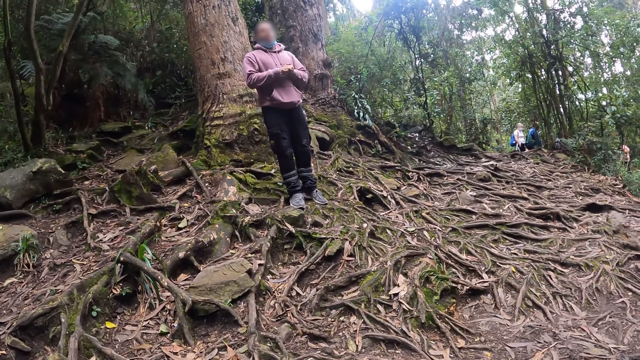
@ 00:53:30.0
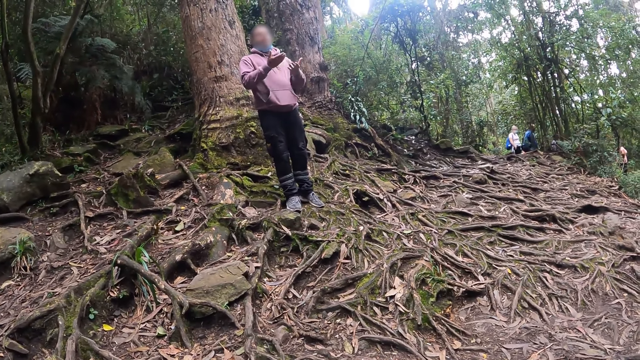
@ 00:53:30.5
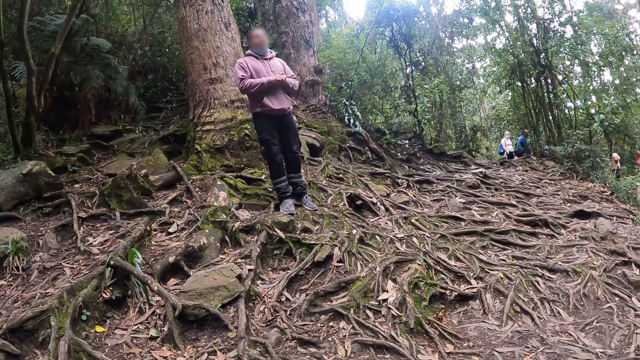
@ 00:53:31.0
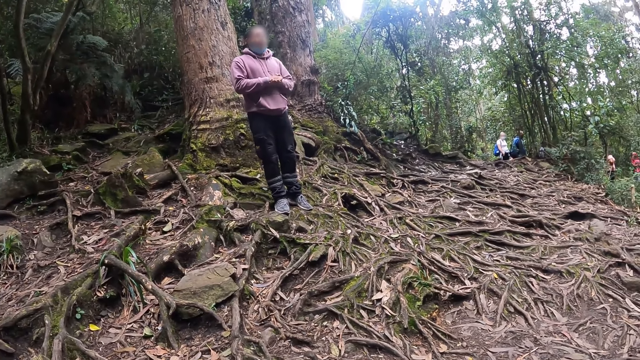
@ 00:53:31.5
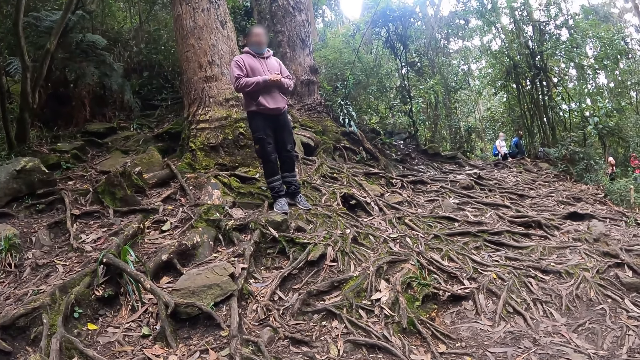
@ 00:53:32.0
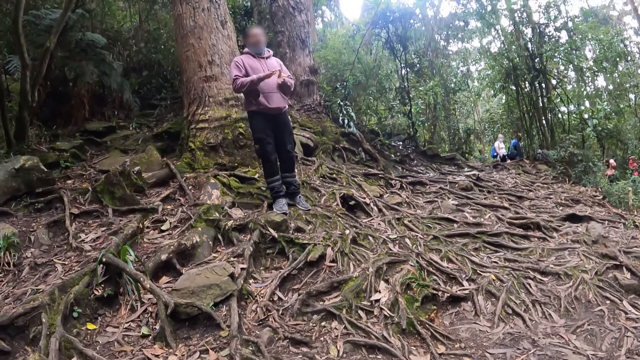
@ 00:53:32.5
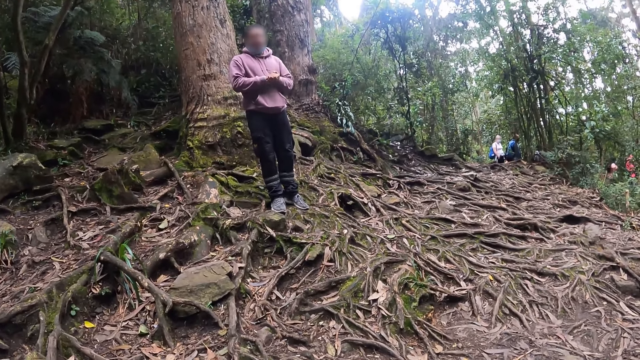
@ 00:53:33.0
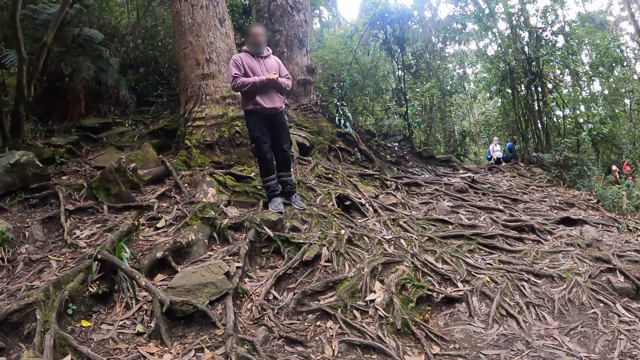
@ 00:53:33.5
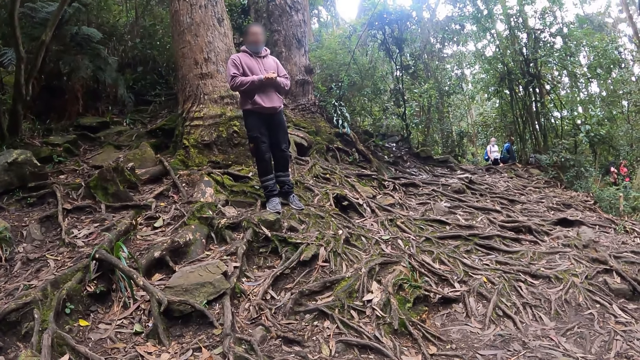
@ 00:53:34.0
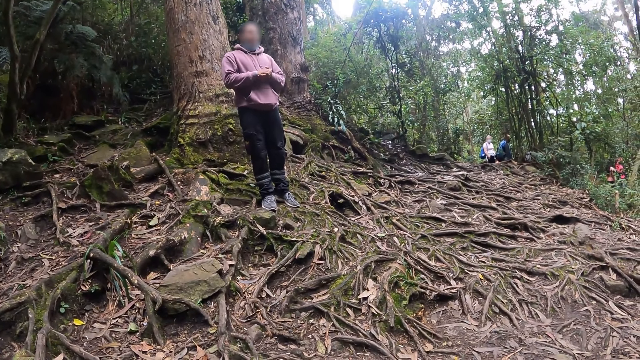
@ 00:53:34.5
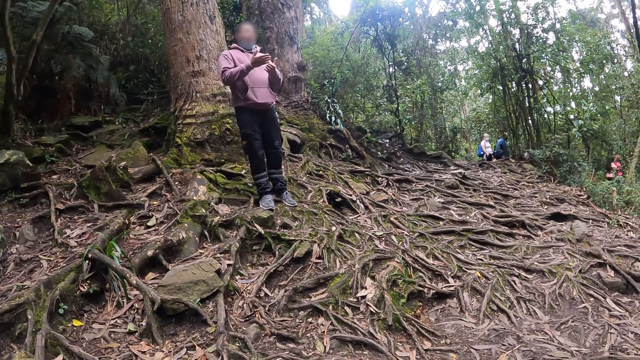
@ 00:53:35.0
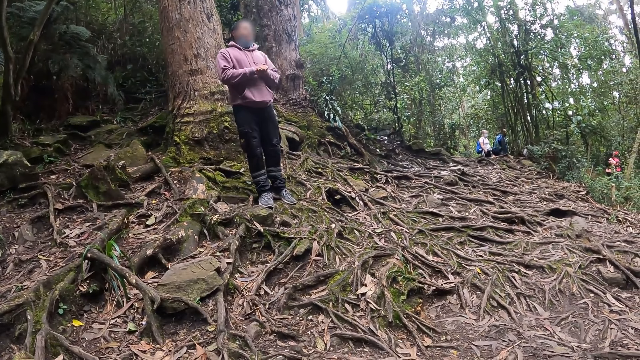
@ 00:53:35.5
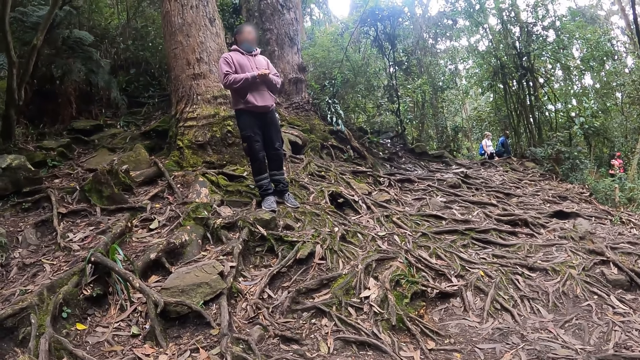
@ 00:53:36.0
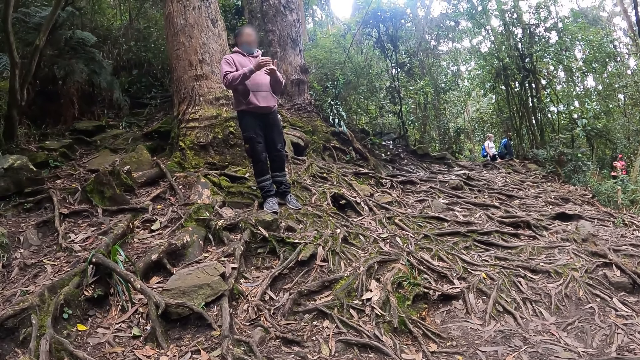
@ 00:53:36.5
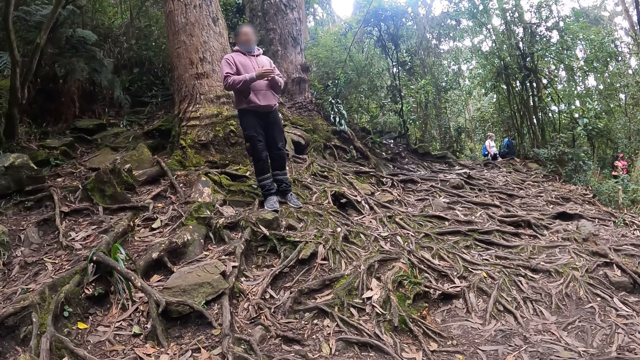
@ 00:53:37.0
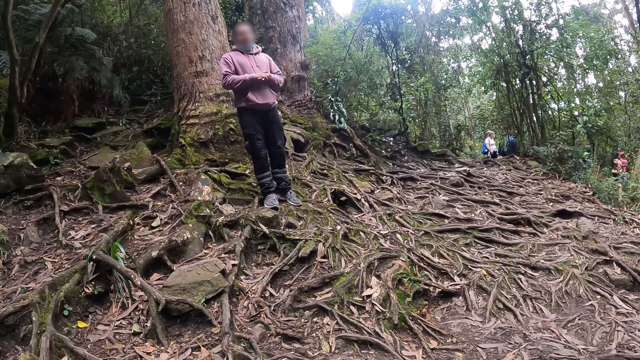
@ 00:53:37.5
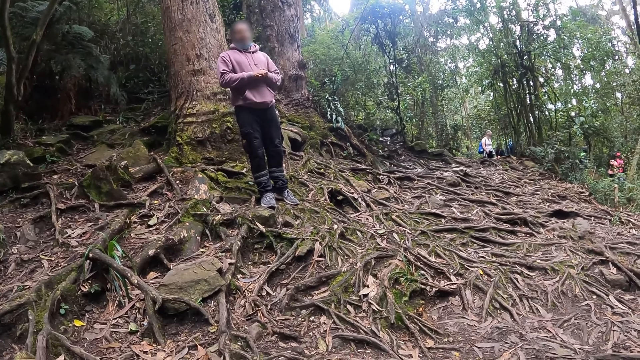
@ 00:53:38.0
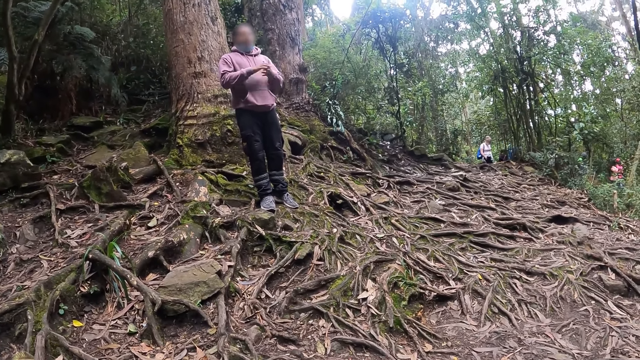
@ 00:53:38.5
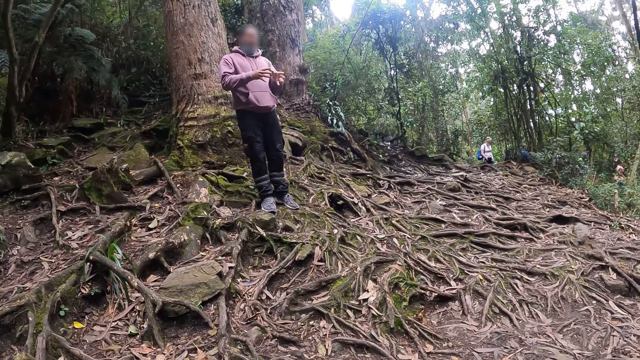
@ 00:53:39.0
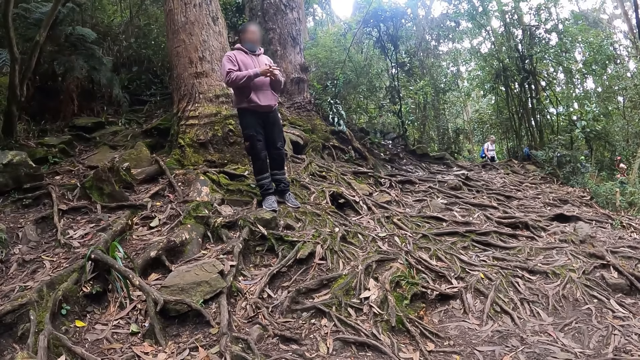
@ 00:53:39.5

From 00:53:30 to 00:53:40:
The camera wearer listens to a man.

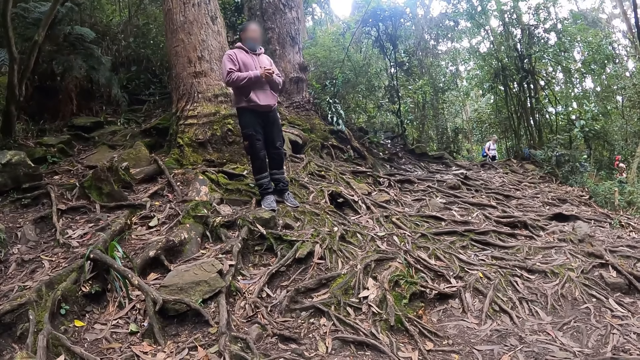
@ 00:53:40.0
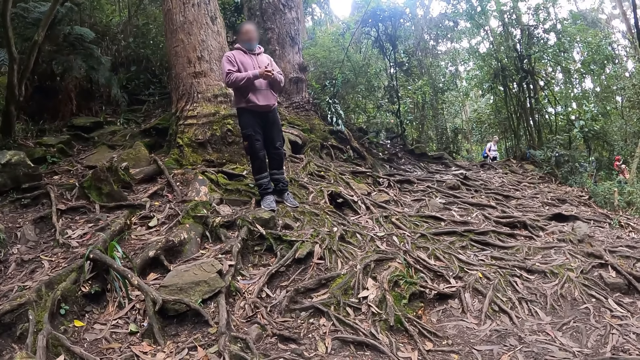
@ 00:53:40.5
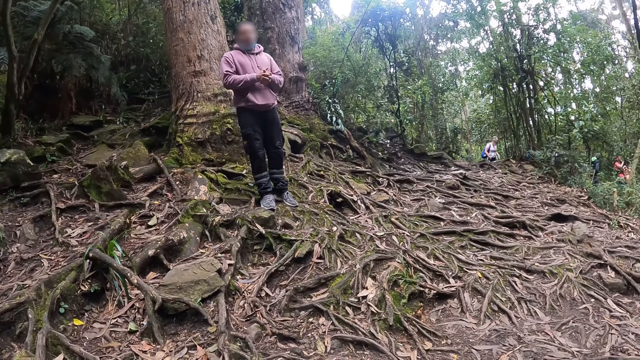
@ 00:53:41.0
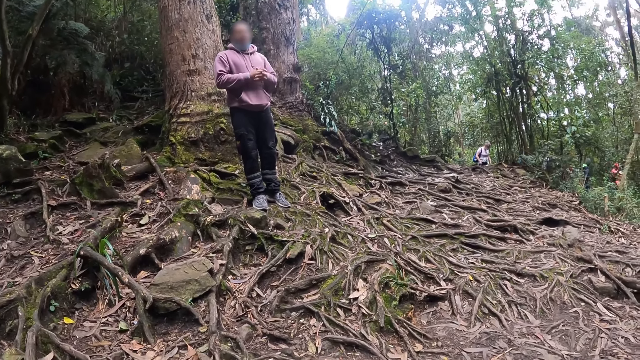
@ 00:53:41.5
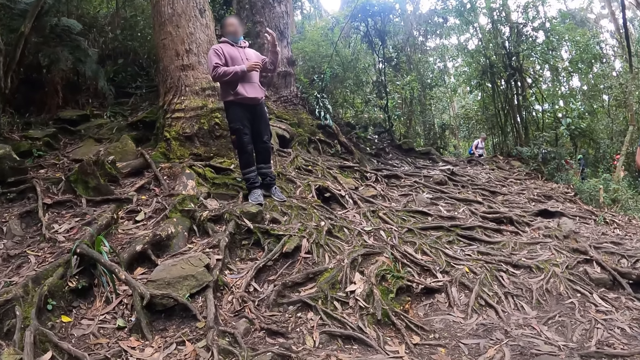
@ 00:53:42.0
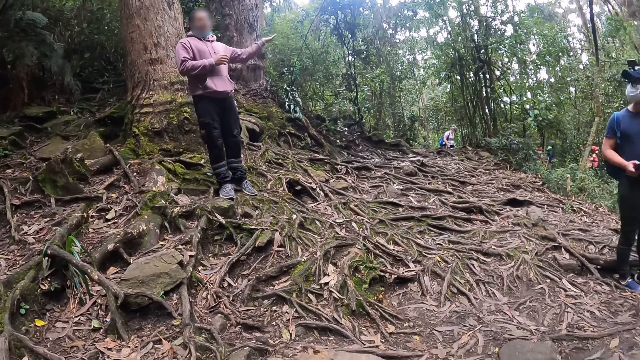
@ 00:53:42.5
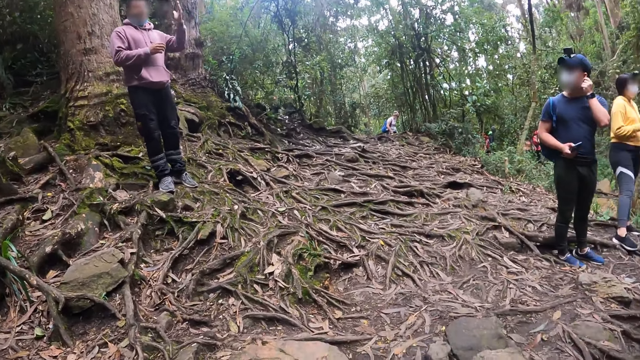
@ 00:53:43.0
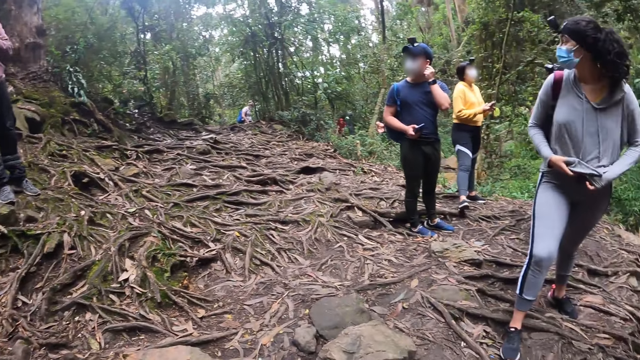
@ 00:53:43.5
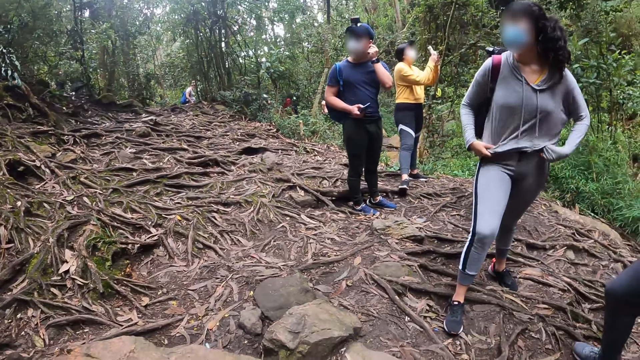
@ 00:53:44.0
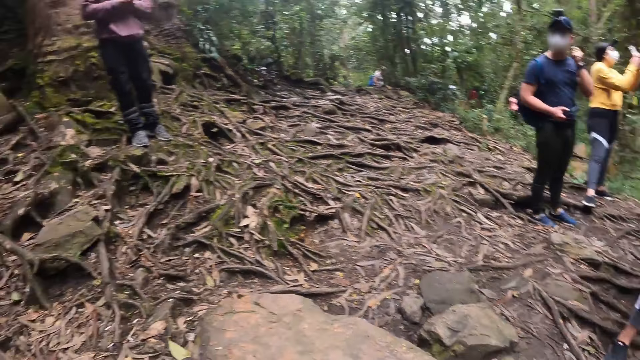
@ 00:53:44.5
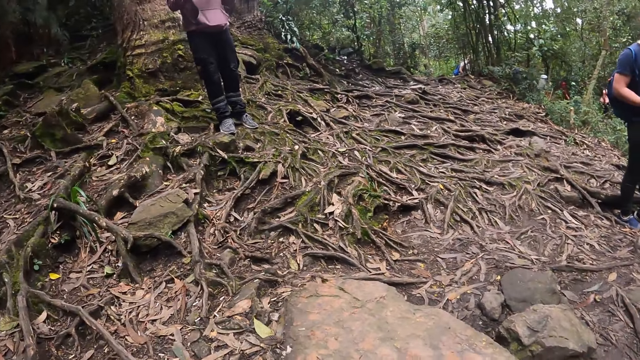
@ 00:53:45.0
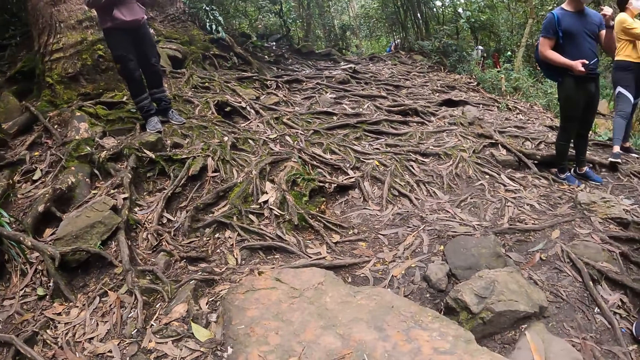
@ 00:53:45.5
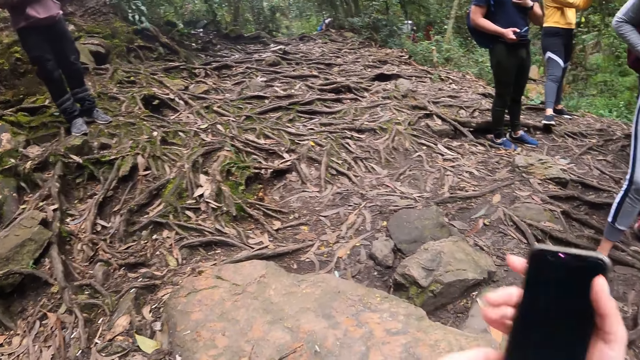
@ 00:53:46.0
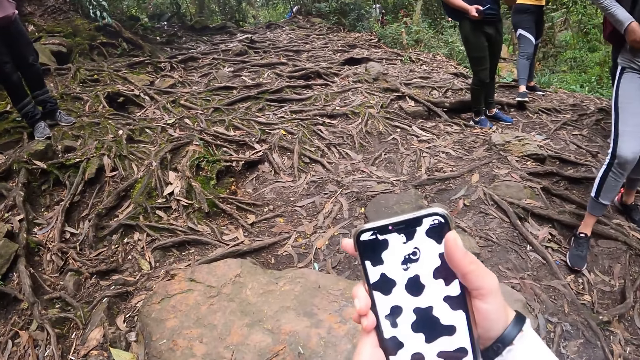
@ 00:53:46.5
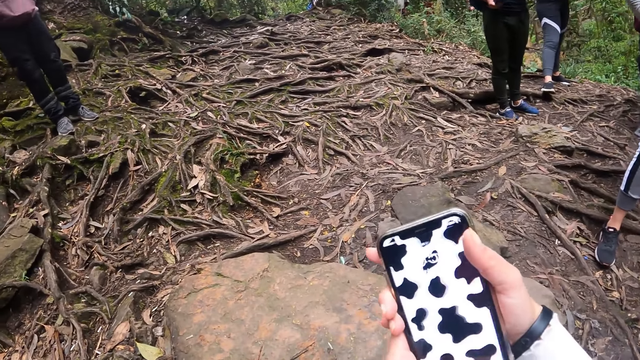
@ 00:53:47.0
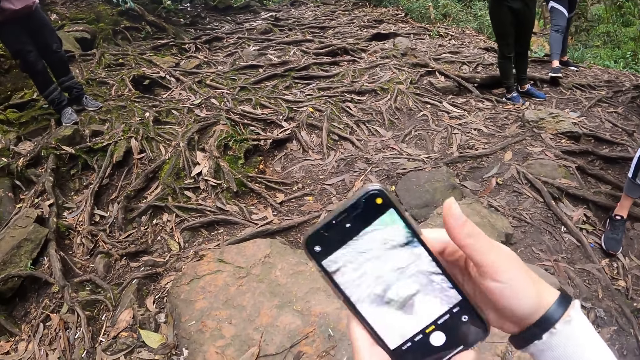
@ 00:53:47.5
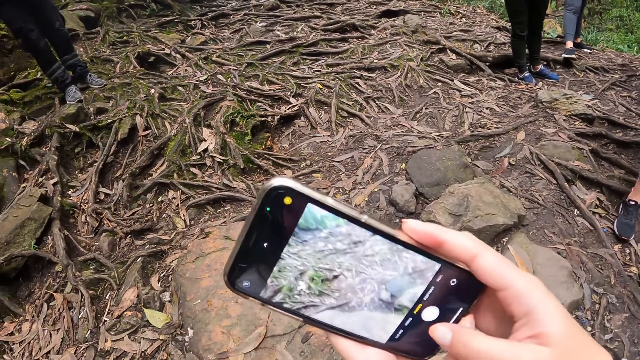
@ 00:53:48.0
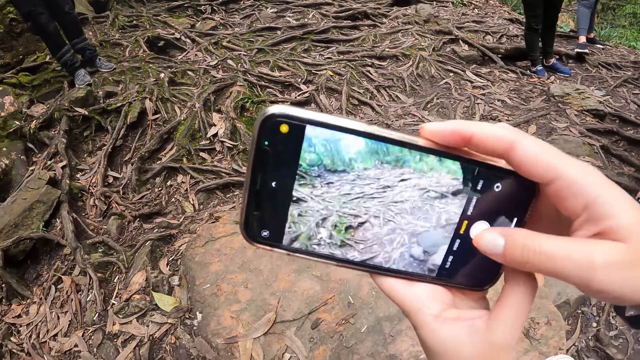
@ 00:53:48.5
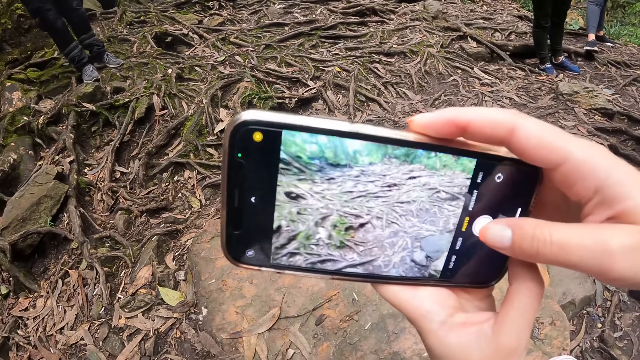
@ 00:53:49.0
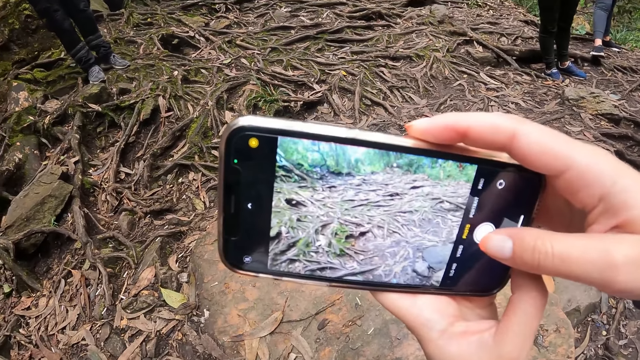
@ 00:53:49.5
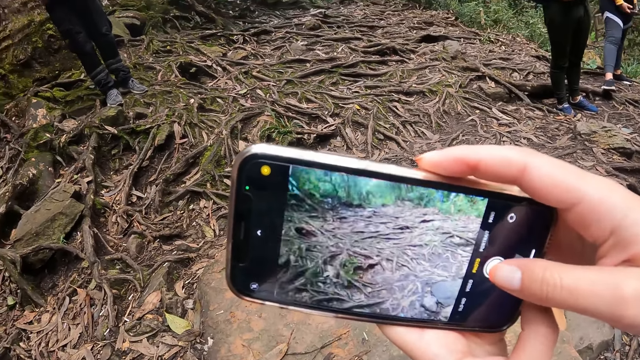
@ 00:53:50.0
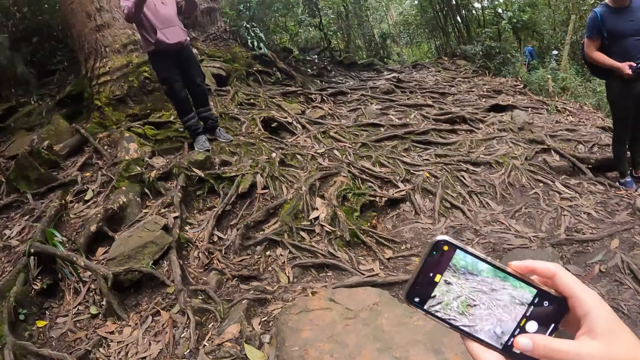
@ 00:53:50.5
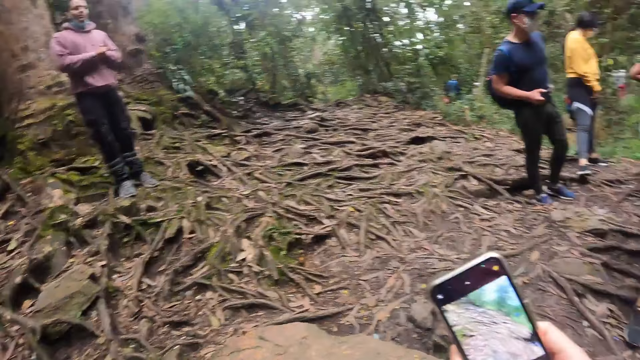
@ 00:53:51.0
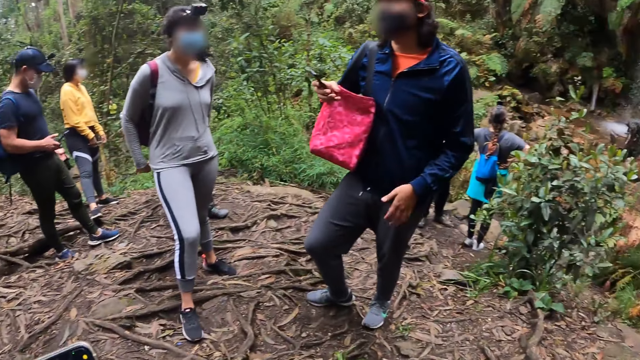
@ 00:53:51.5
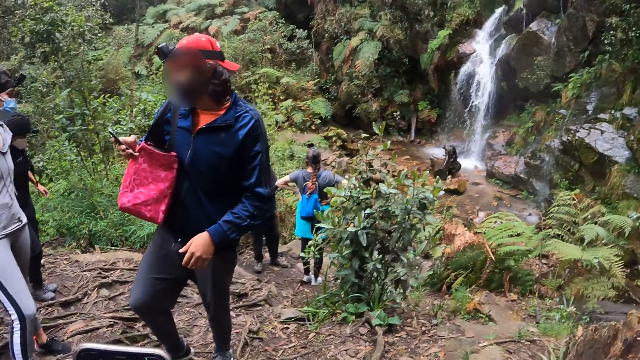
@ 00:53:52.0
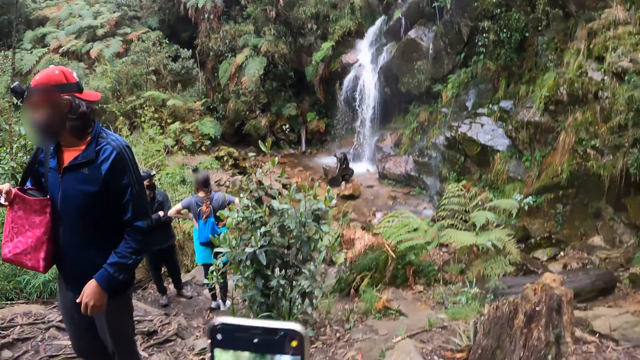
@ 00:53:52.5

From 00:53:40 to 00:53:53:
The camera wearer stares around. The woman adjusts her clothes with her hands. The camera wearer operates the phone in both hands with her right hand. She takes a photo. She looks around.
